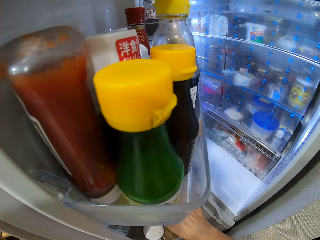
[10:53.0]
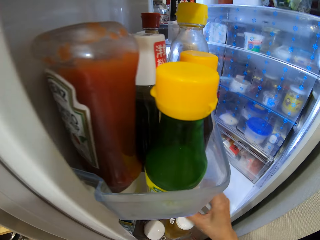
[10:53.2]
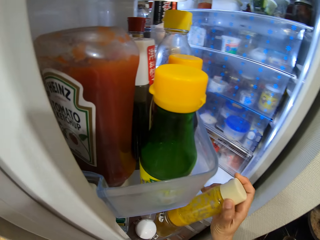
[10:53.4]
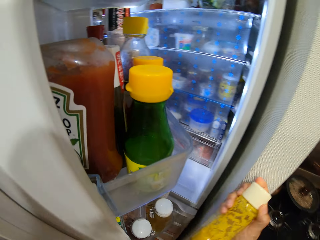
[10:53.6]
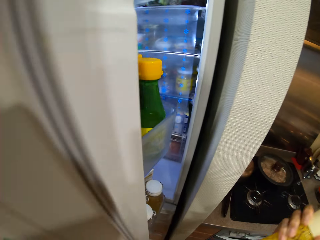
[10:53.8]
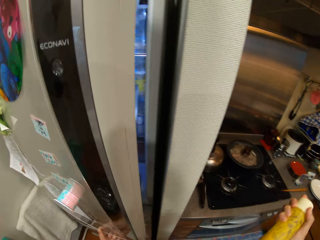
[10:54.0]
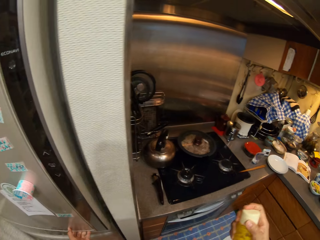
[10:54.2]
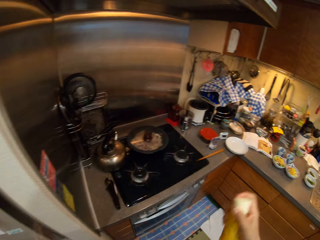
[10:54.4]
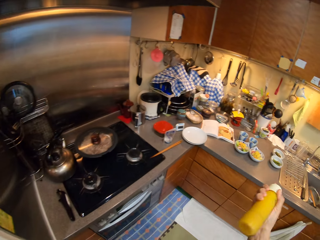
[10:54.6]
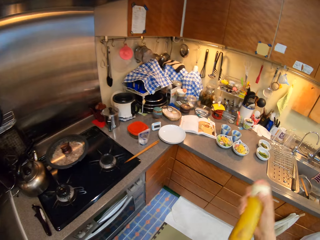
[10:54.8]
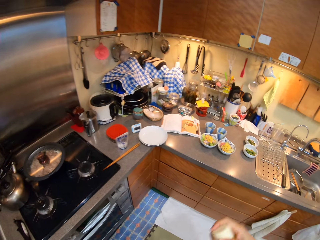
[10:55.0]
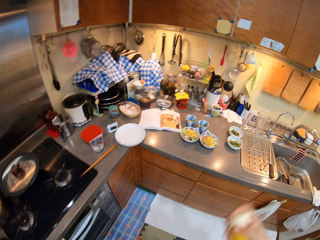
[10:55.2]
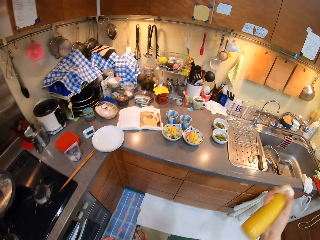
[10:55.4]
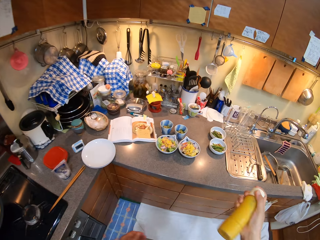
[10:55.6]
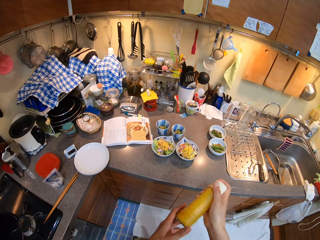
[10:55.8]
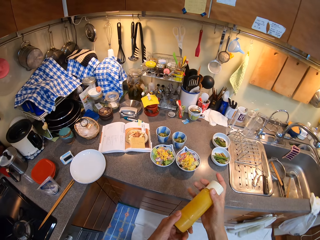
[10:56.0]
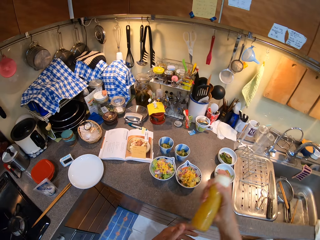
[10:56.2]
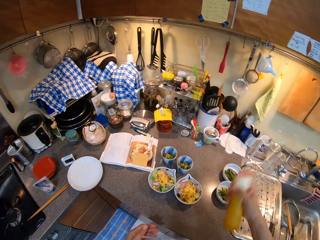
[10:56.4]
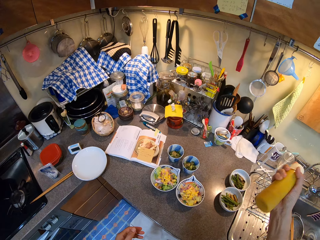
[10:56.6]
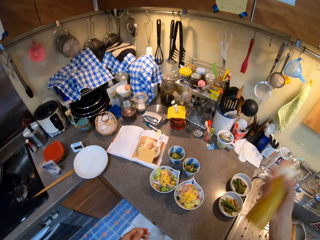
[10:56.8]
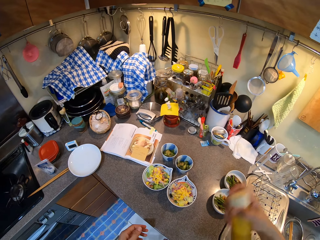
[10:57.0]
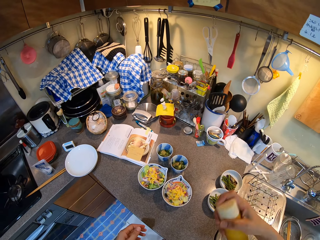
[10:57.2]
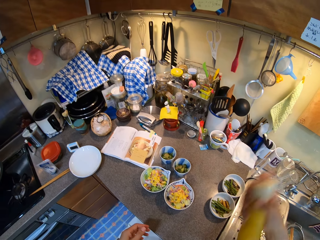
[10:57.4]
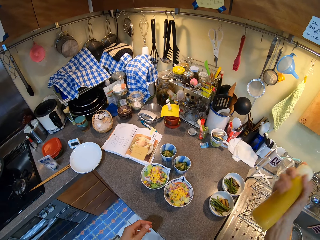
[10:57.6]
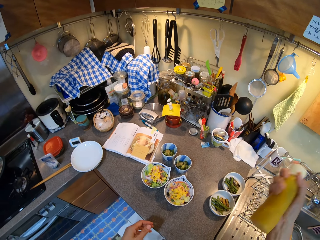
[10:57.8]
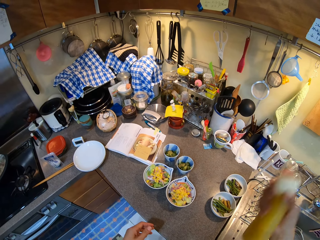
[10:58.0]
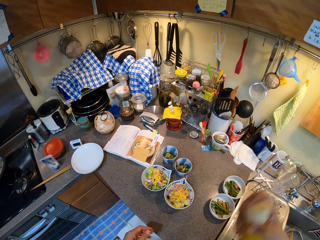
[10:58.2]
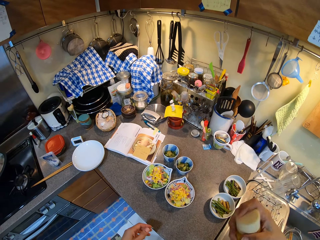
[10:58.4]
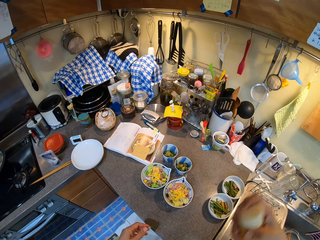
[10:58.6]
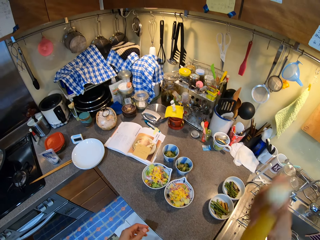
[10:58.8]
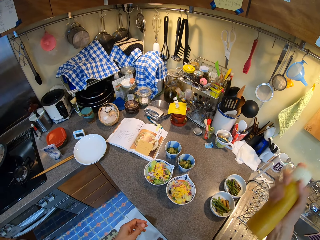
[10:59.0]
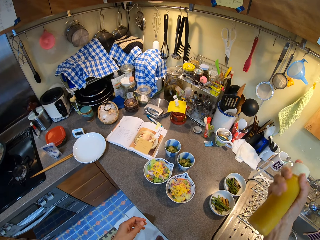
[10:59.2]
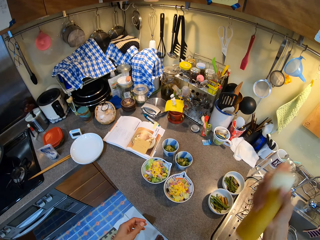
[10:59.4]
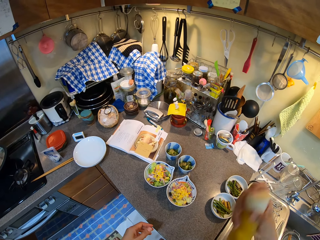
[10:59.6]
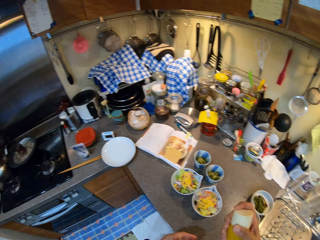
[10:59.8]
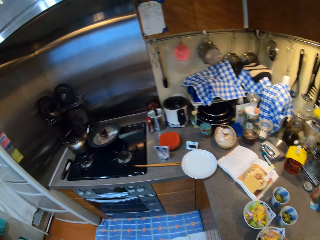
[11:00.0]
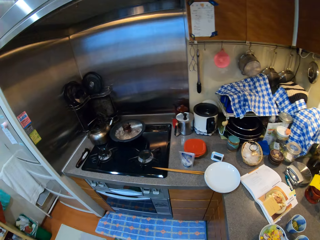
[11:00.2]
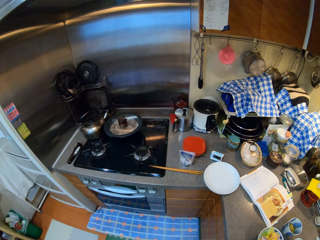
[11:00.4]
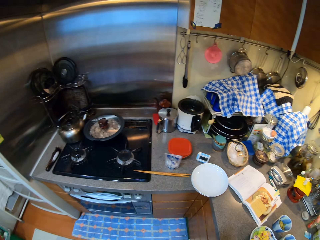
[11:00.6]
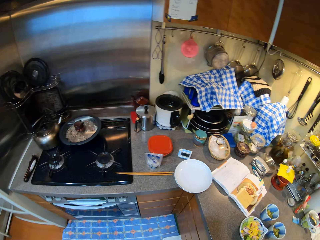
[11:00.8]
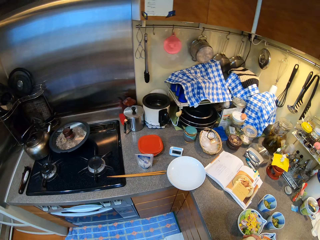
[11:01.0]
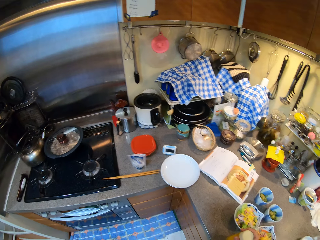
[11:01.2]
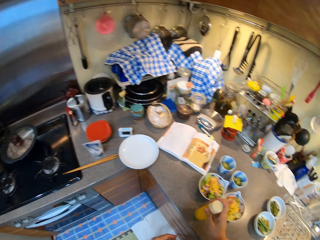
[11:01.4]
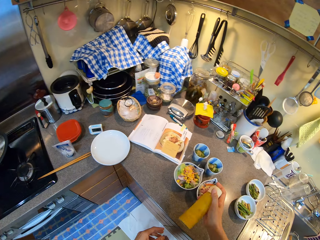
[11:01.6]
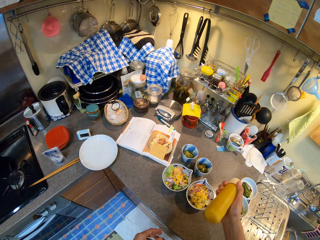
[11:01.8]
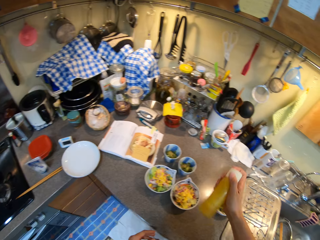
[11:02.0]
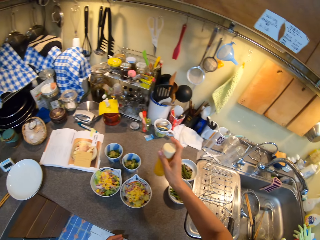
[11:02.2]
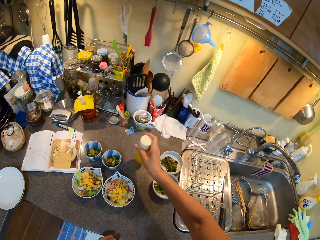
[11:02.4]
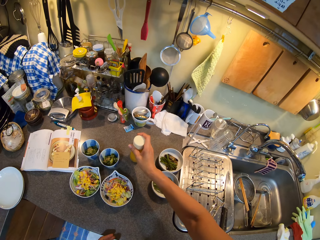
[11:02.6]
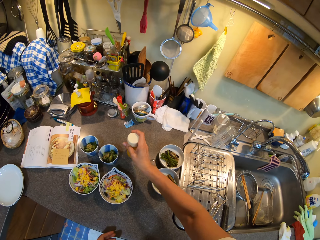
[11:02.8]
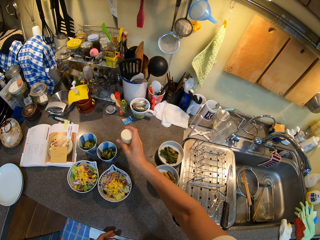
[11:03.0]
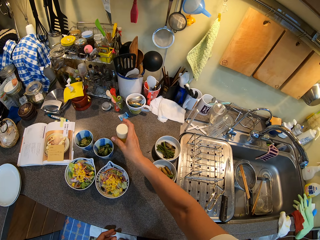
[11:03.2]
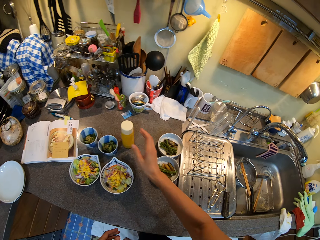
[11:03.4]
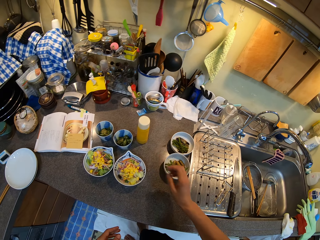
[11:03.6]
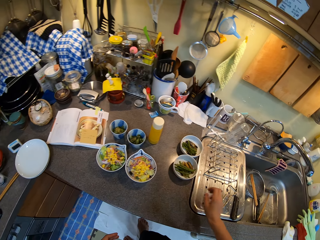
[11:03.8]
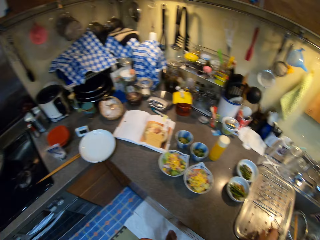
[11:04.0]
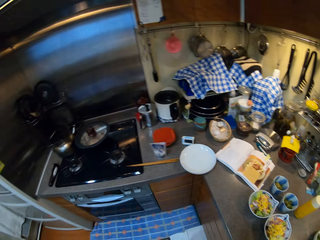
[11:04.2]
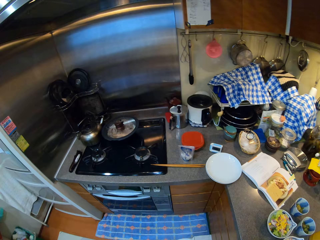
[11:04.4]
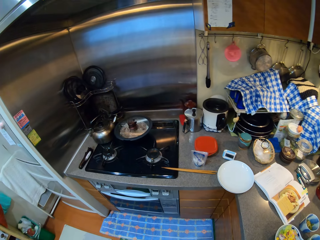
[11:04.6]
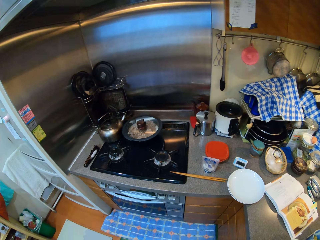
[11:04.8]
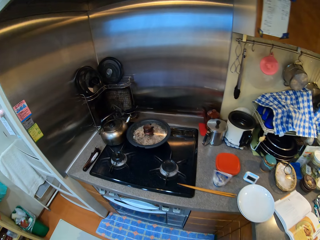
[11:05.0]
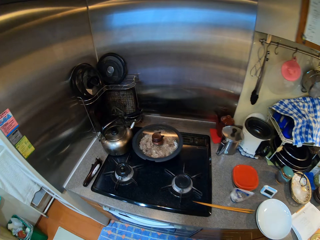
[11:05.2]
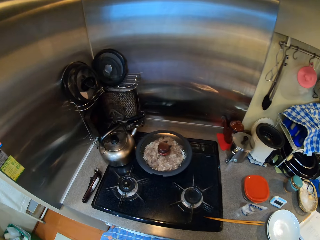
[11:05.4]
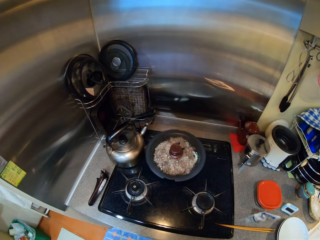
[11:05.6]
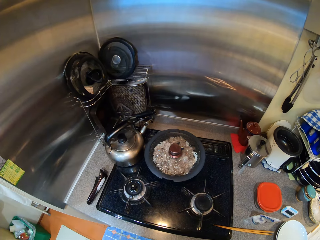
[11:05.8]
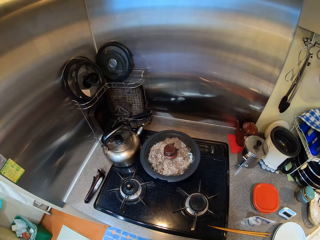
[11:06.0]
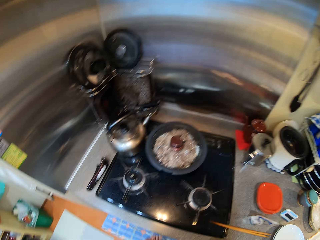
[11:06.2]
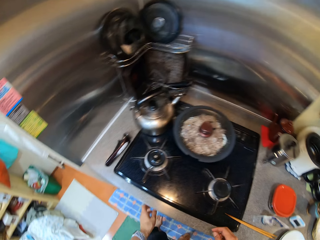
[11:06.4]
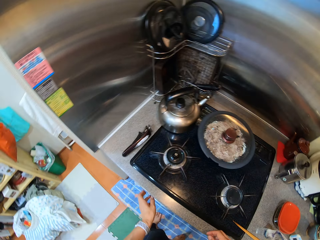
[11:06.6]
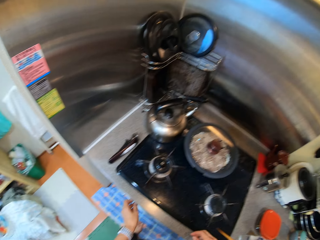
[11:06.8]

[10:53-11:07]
The camera wearer takes the bottle. They close the fridge. They shake the bottle. They look around. They put something in the countertop. They shake something. They put the bottle on the shelf. They walk to the cooker.

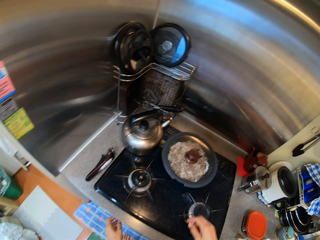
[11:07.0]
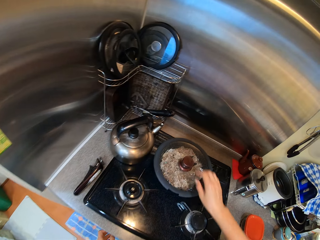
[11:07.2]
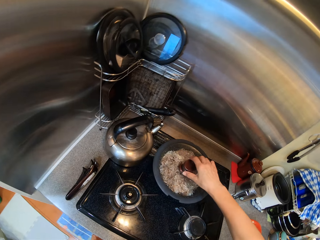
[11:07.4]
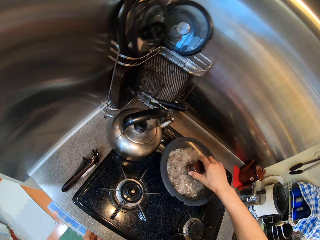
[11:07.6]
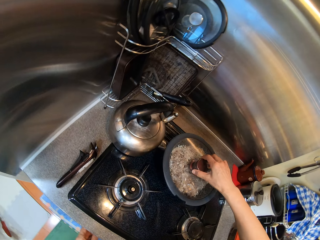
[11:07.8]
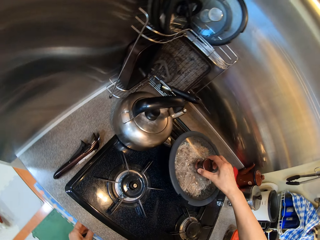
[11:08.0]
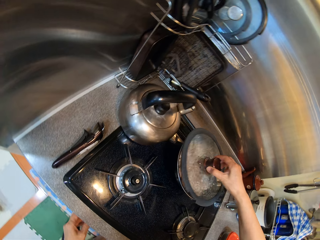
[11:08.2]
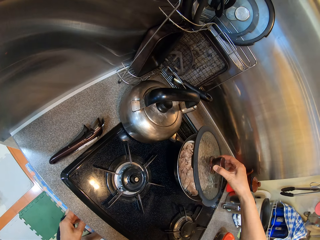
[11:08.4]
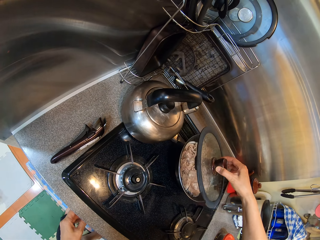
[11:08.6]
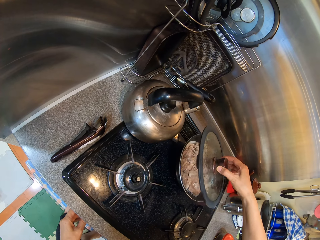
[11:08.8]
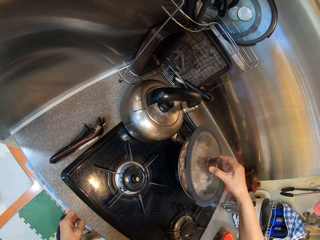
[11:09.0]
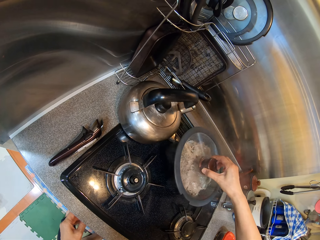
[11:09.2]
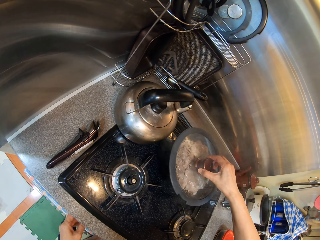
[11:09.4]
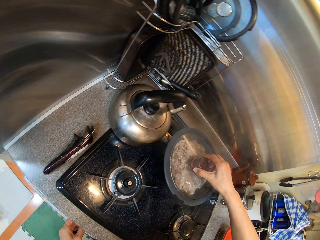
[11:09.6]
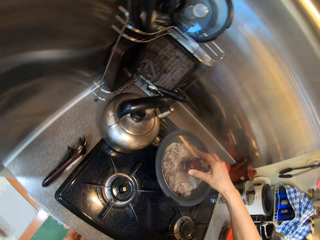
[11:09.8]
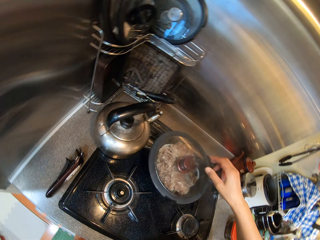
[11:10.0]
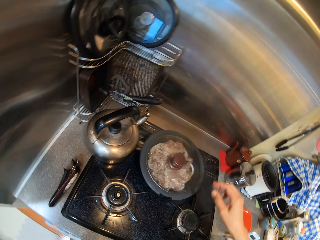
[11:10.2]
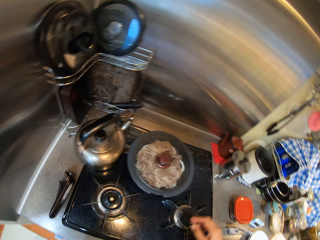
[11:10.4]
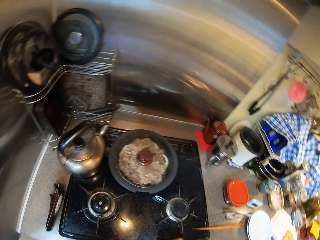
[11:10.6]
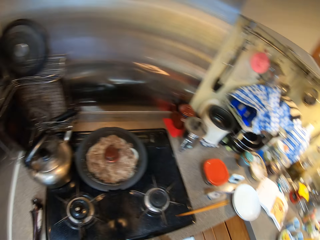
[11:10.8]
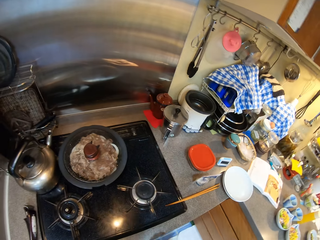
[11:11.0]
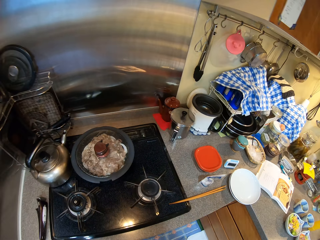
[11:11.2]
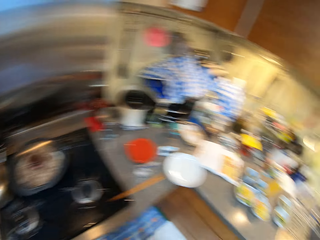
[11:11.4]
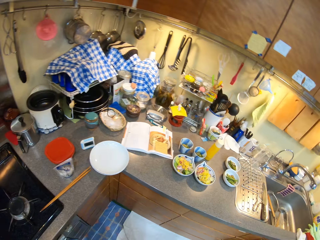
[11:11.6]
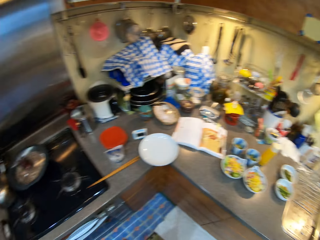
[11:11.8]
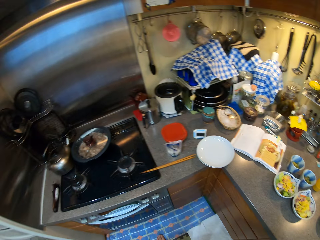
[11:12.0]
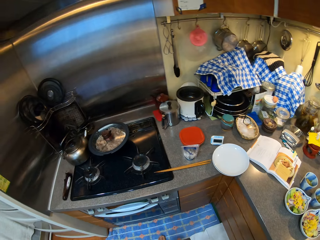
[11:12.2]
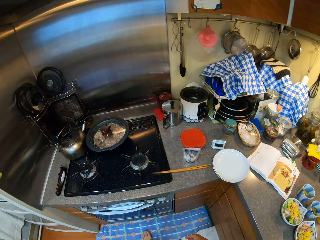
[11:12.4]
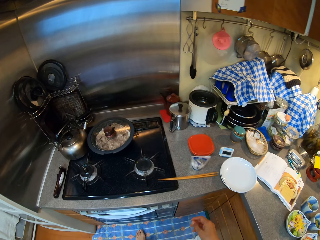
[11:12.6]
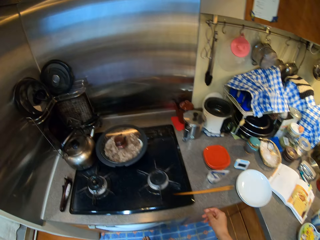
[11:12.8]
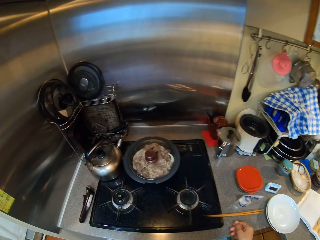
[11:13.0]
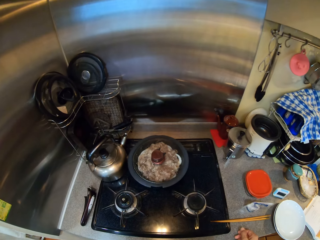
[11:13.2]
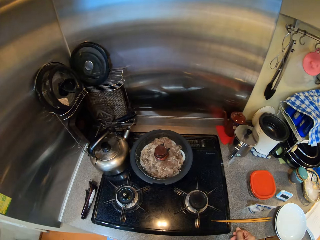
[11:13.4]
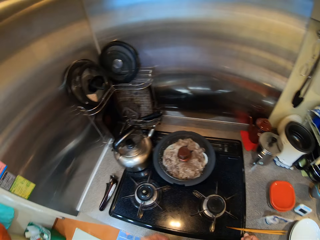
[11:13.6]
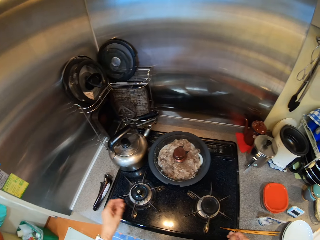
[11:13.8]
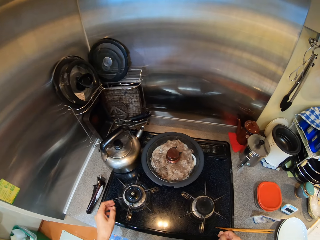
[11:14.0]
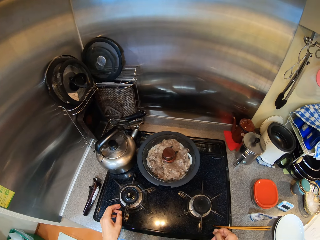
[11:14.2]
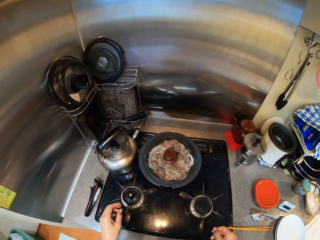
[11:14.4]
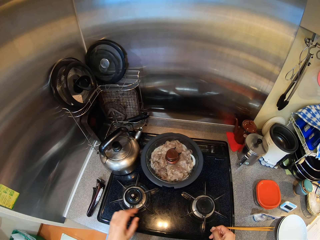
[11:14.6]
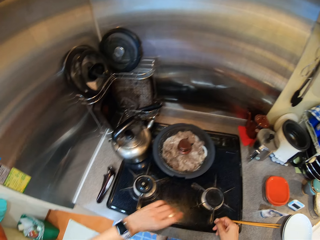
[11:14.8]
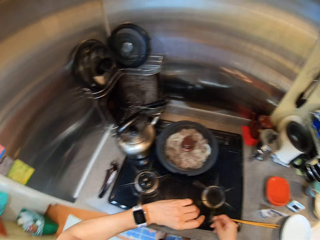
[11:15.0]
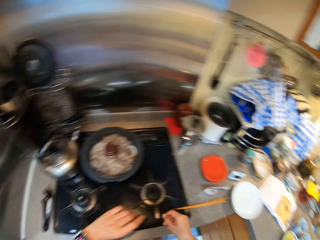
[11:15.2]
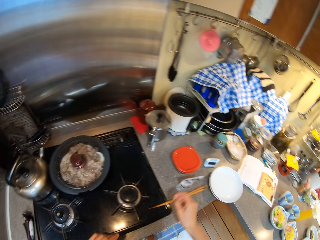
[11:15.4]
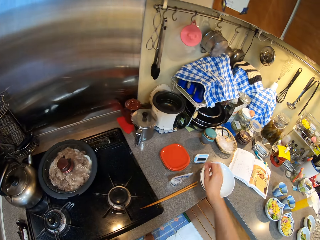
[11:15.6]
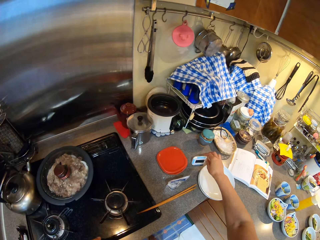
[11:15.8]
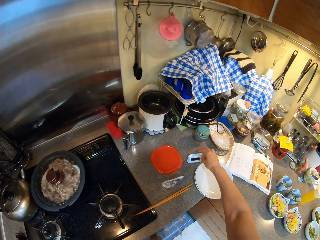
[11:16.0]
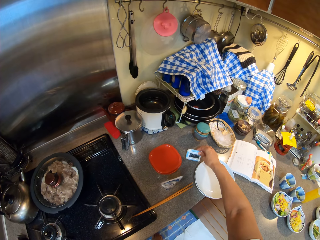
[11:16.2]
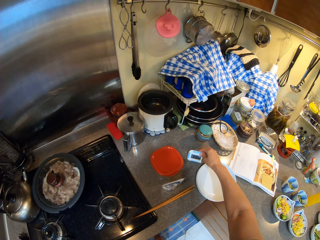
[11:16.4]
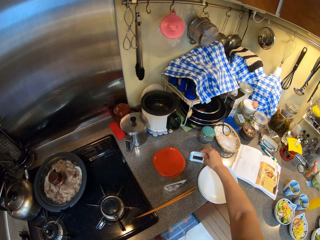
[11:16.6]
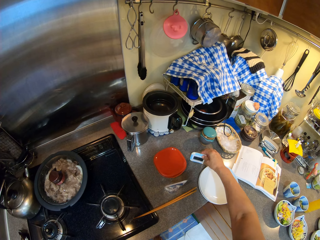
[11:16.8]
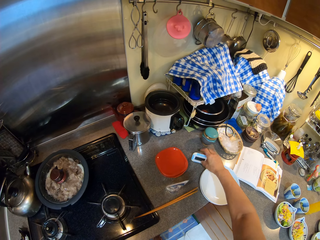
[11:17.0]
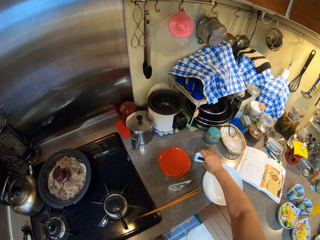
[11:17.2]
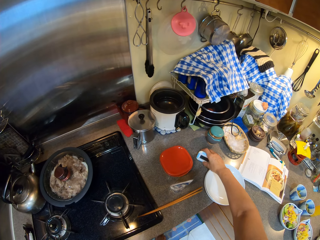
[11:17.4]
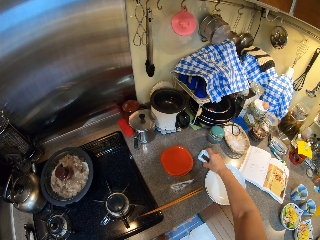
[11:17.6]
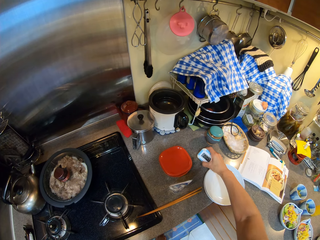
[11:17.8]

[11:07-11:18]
The camera wearer opens a pan lid. They close the pan lid. They look around. They look on the watch. They pick up a kitchen timer stopwatch. They look on the timer.
